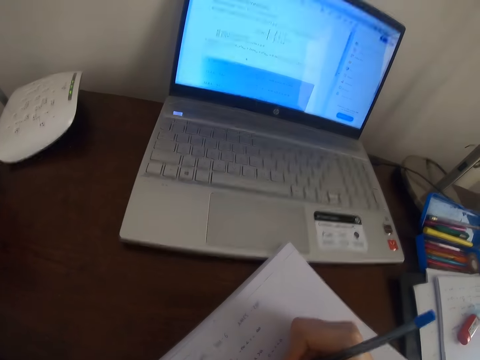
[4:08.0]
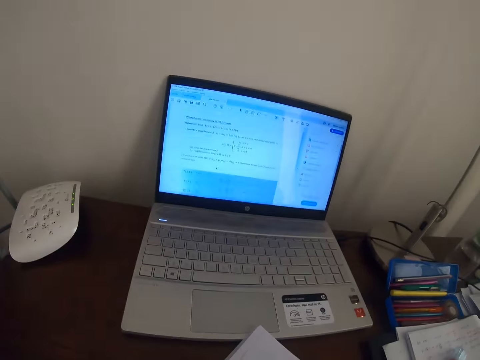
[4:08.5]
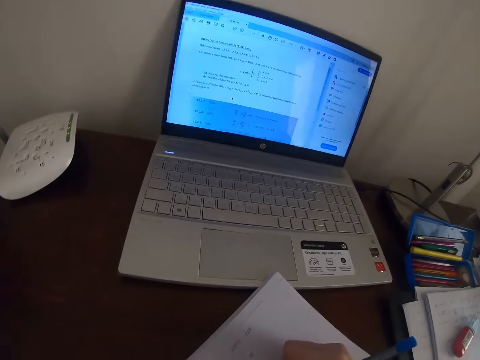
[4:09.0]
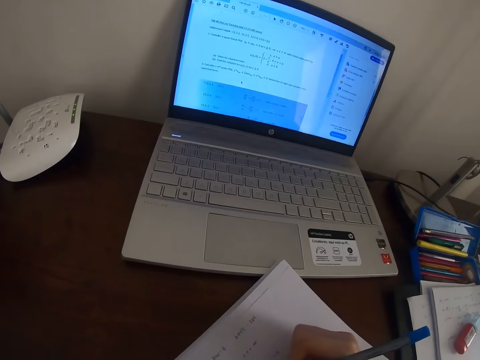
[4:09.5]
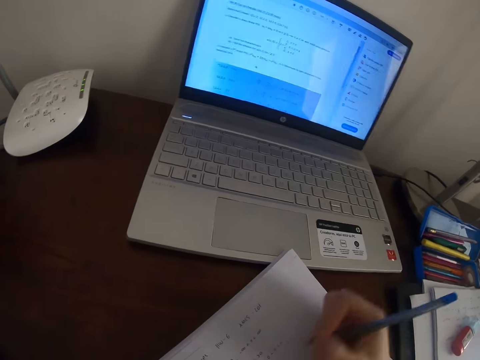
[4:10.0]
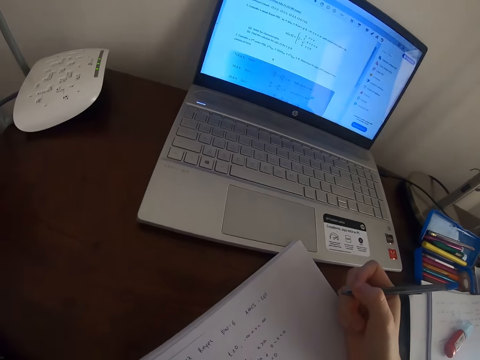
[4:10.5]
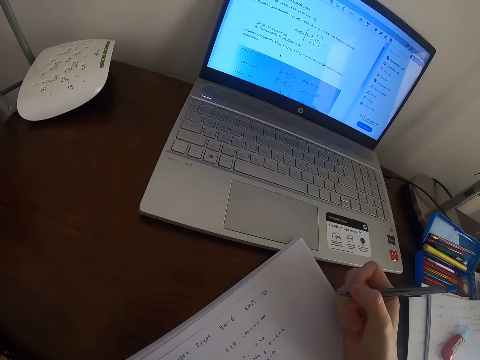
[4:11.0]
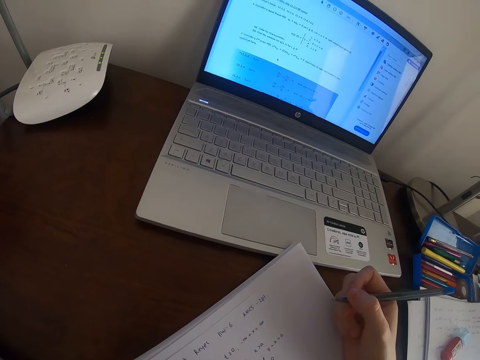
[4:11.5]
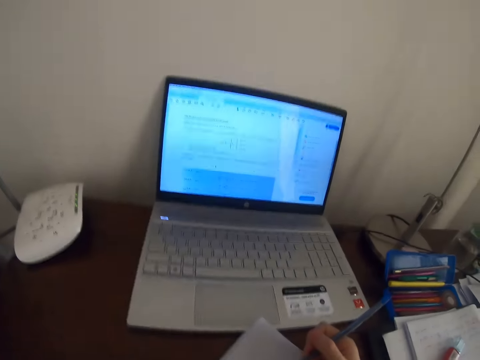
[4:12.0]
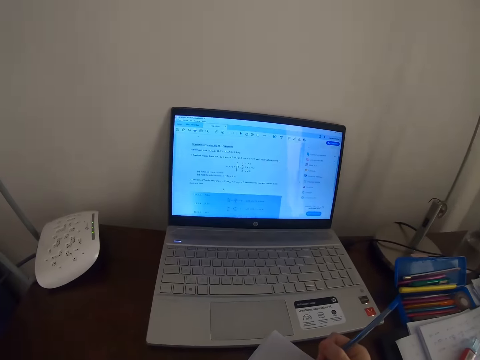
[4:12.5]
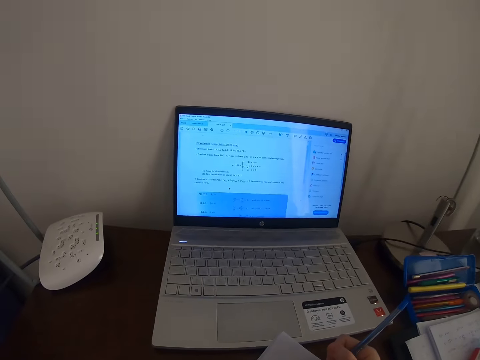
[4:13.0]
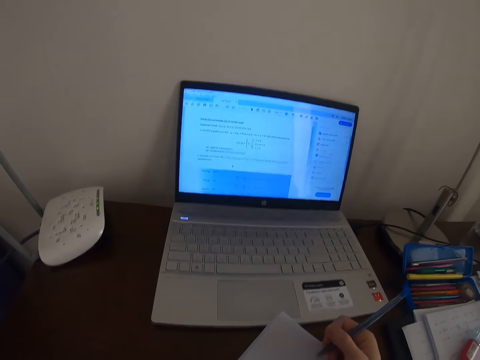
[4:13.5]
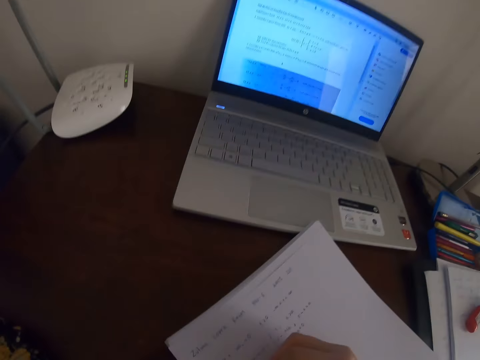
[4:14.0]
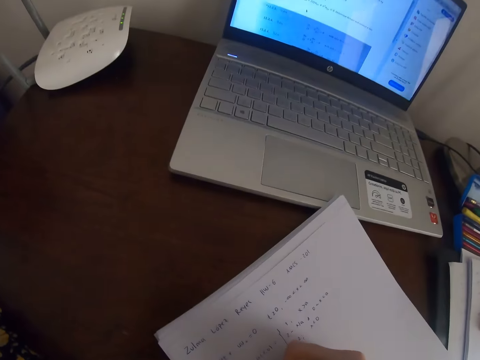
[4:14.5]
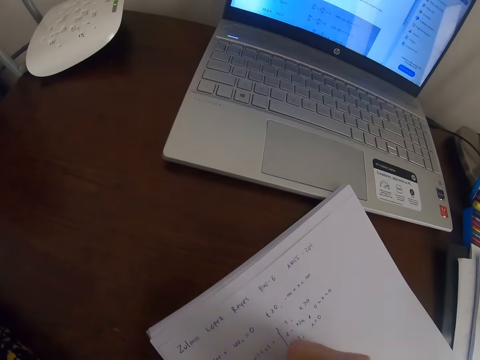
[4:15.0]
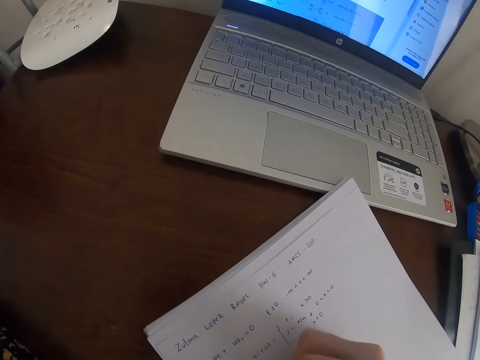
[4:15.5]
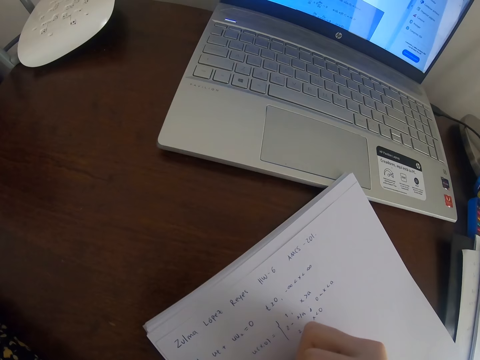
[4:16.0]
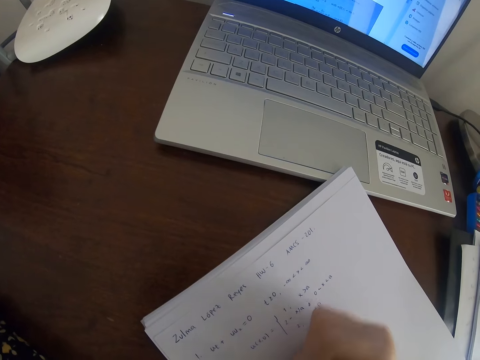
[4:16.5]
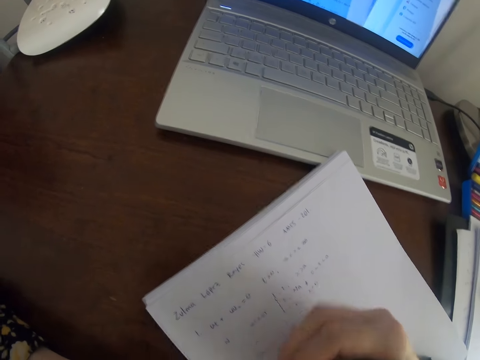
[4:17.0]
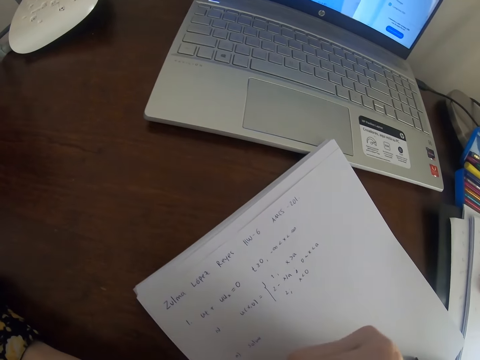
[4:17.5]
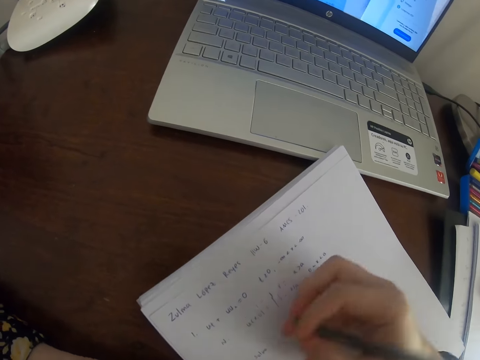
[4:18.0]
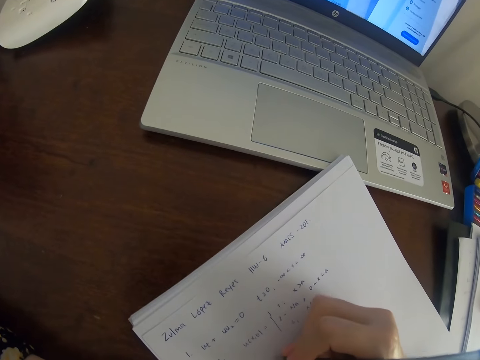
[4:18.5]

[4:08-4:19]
The camera wearer holds the pen. They look at the laptop. They write on the paper.

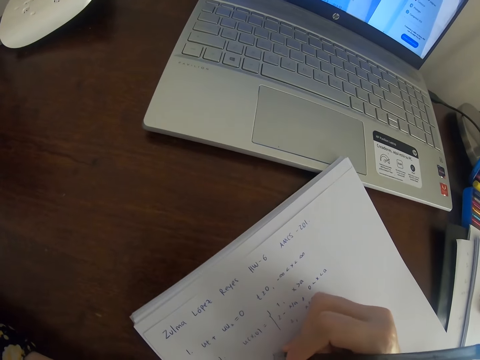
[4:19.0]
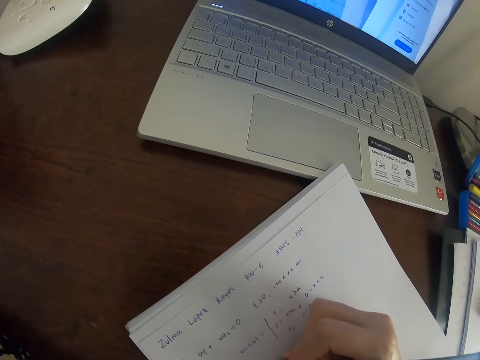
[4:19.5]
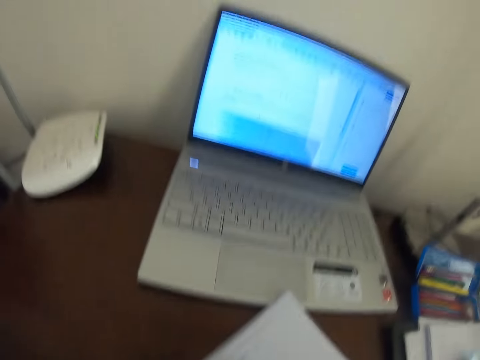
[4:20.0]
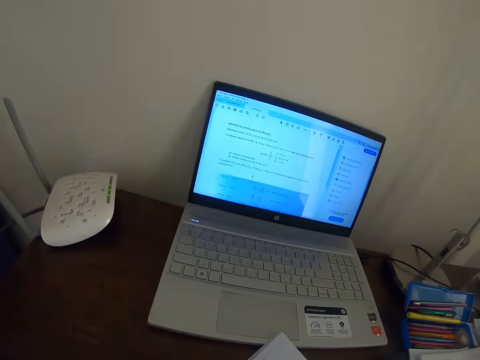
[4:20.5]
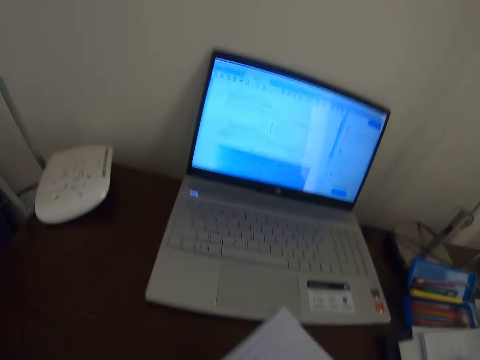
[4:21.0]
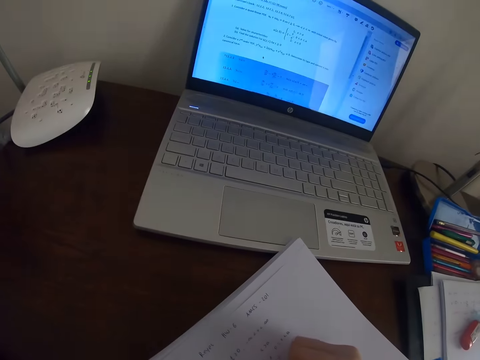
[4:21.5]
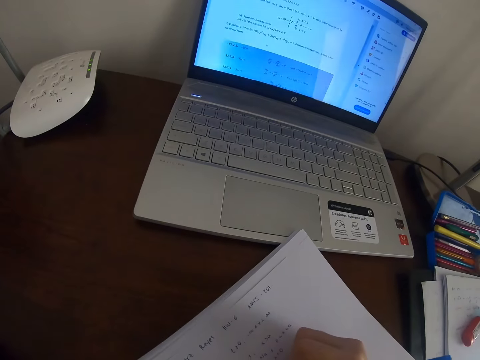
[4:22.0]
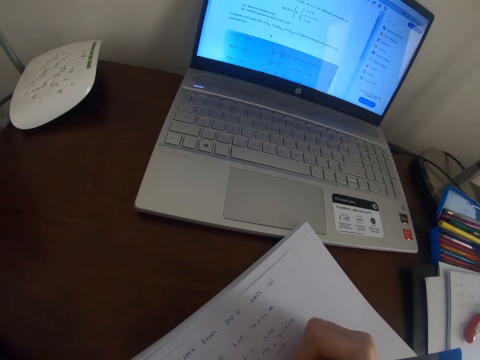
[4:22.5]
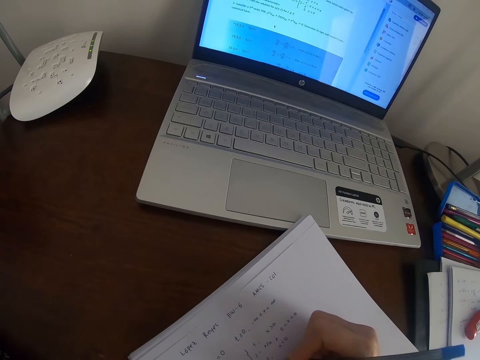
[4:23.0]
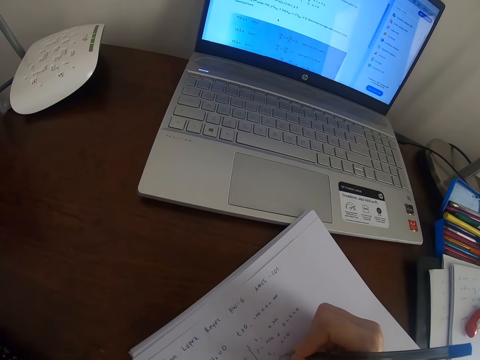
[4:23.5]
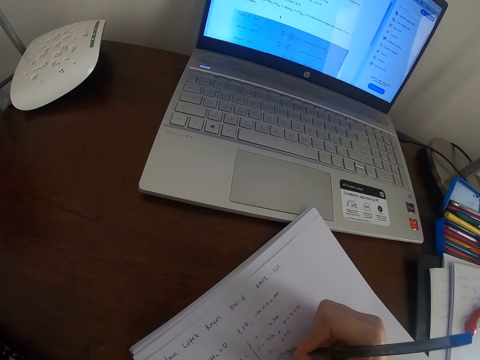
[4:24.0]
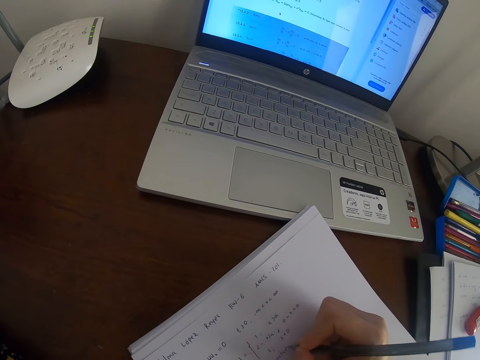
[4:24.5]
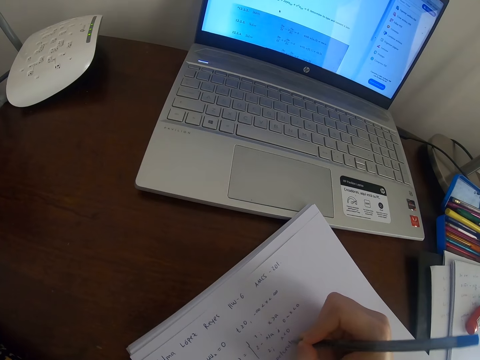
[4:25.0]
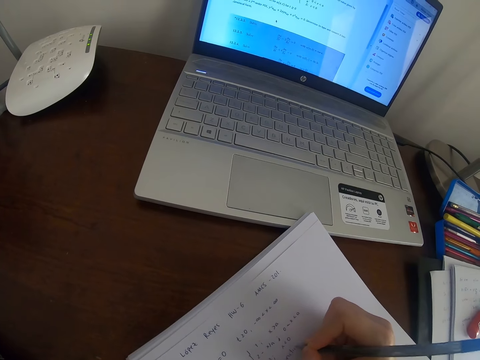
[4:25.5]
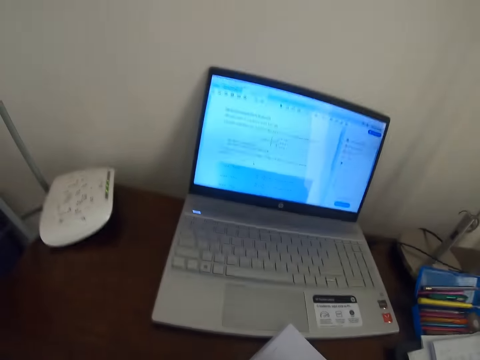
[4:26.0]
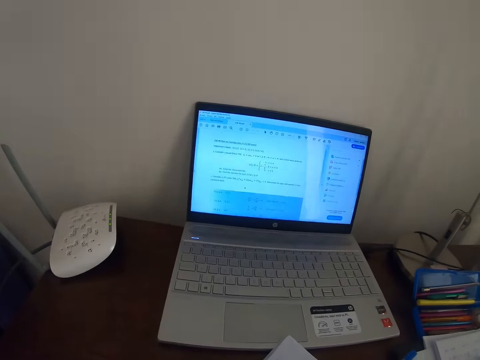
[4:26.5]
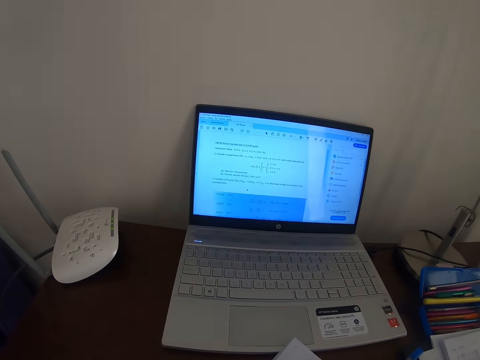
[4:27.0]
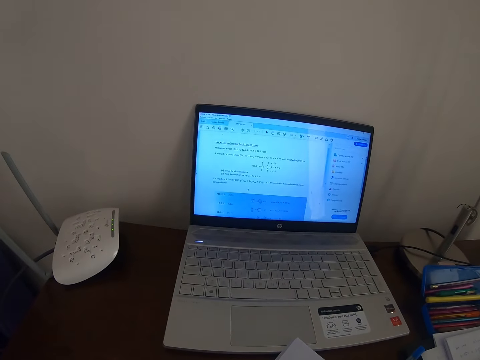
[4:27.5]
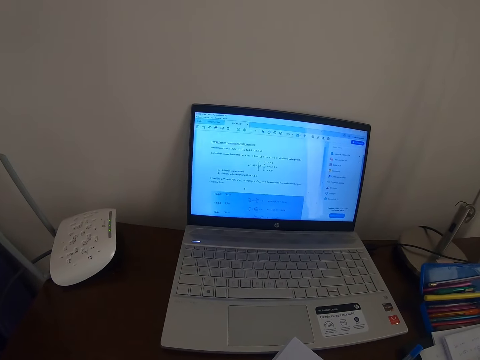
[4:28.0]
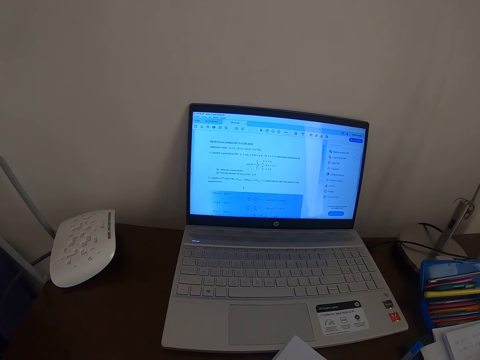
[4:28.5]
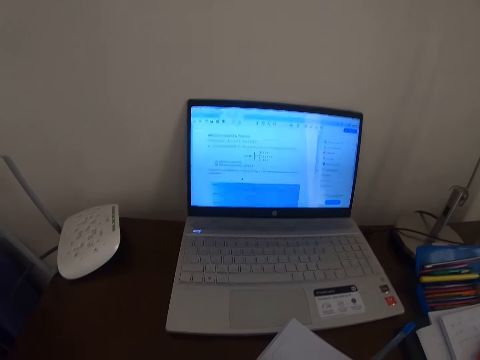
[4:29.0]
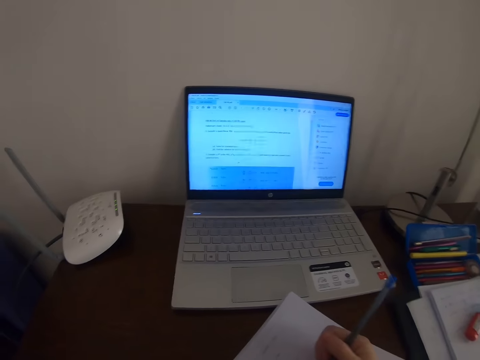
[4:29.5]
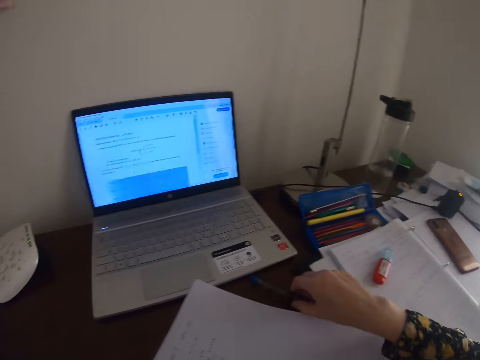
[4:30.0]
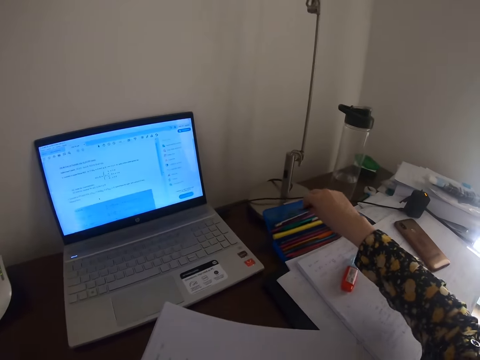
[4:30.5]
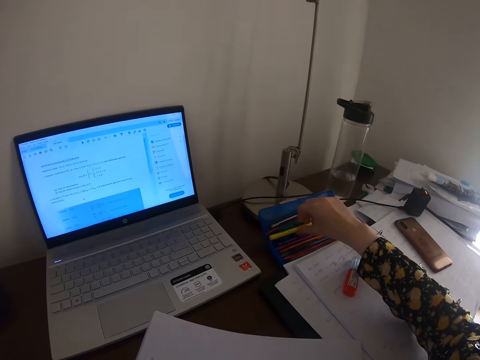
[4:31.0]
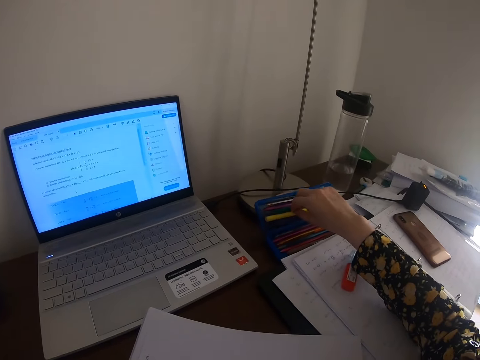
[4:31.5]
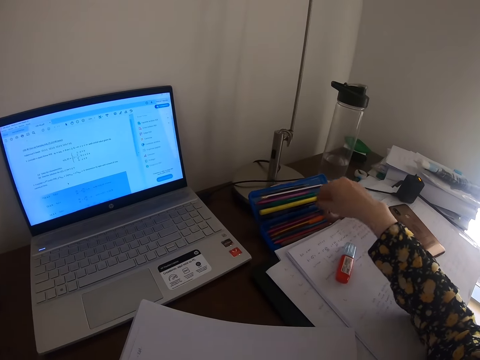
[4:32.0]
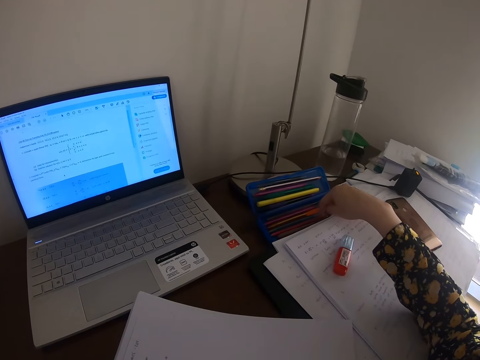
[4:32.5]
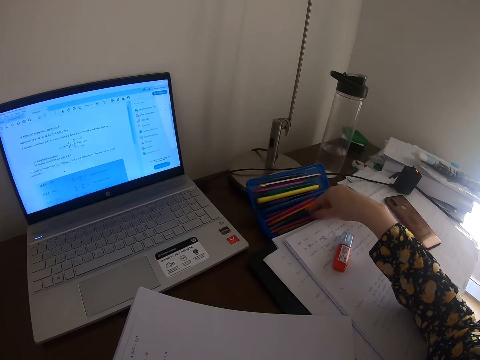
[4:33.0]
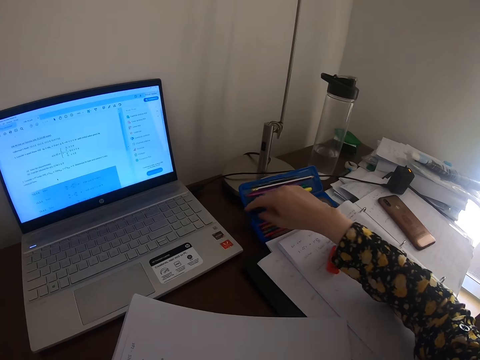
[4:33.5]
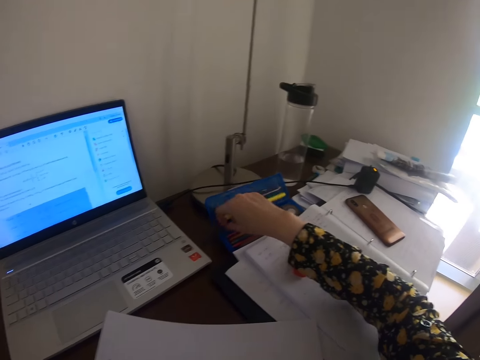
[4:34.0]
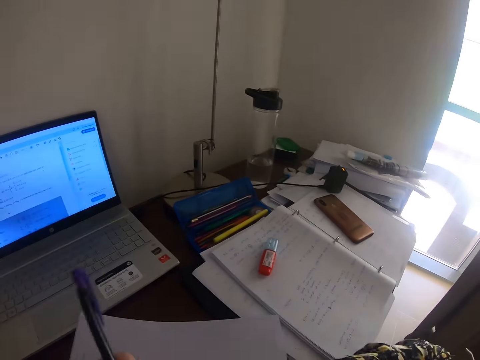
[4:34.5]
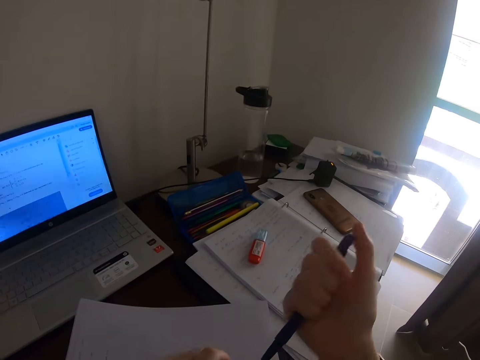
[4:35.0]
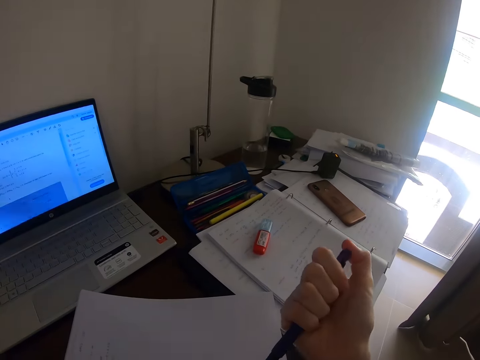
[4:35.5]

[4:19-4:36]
The camera wearer looks at the laptop. They write on the paper. They look at the laptop. They write on the paper. They put the pen in the box. They move the pens. They pick up the pen in the box. They hold the pen. They pass the pen to the right hand. They press the pen button.
